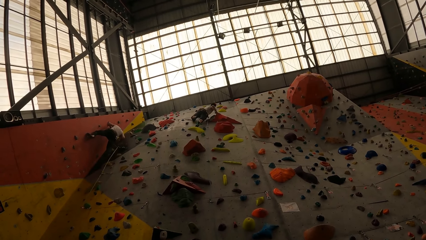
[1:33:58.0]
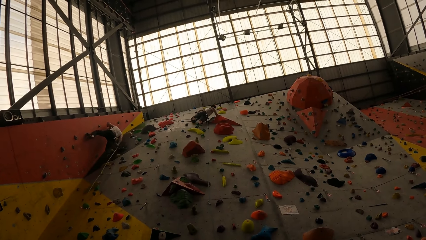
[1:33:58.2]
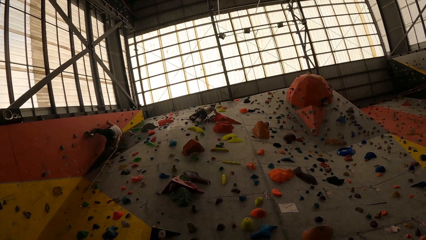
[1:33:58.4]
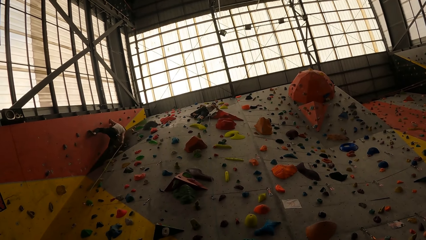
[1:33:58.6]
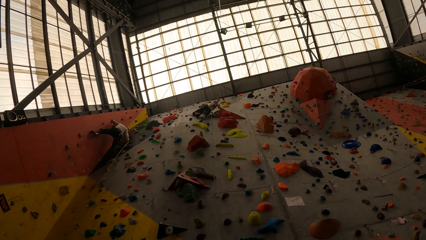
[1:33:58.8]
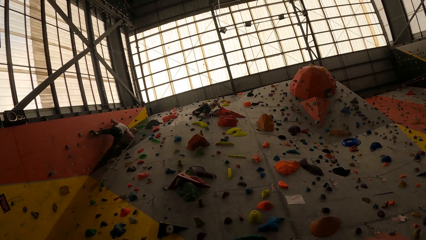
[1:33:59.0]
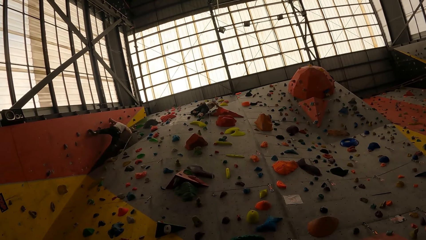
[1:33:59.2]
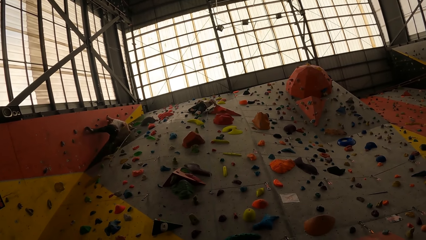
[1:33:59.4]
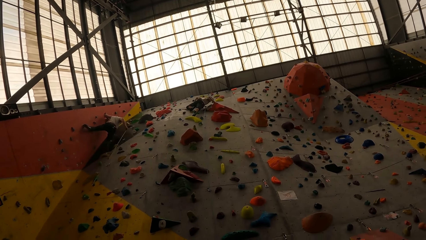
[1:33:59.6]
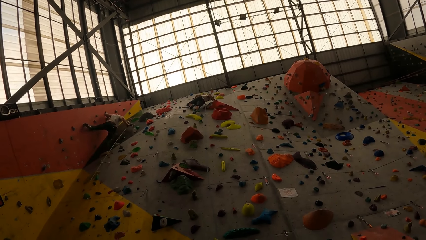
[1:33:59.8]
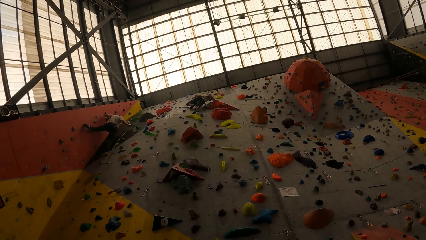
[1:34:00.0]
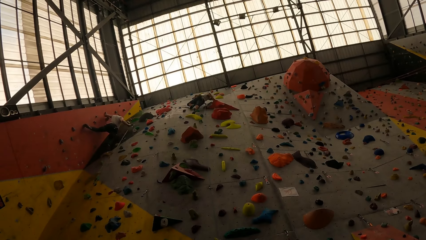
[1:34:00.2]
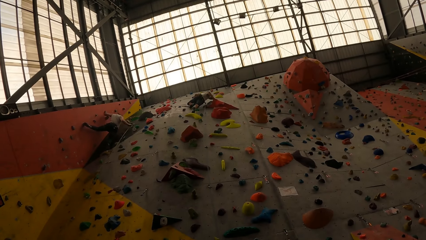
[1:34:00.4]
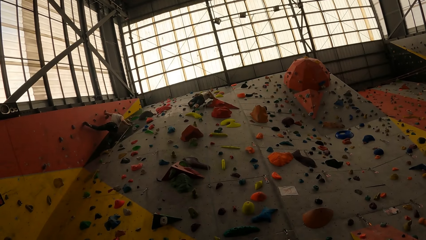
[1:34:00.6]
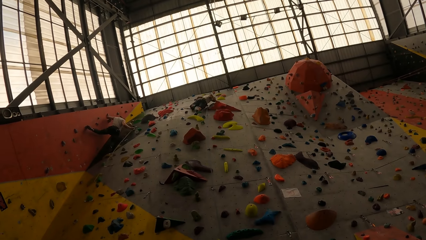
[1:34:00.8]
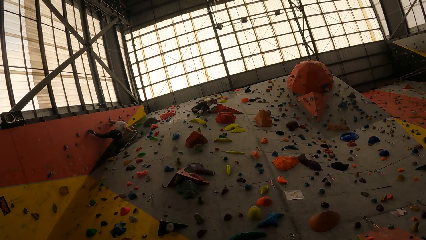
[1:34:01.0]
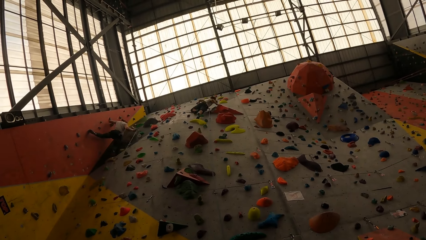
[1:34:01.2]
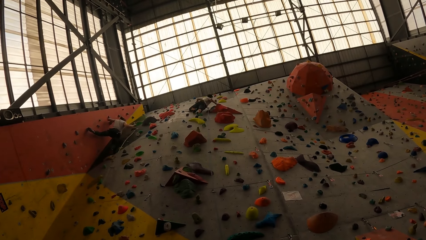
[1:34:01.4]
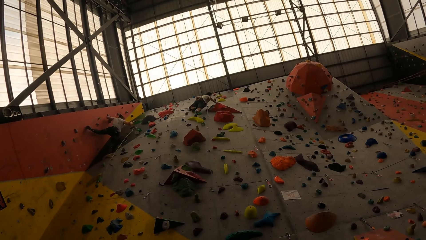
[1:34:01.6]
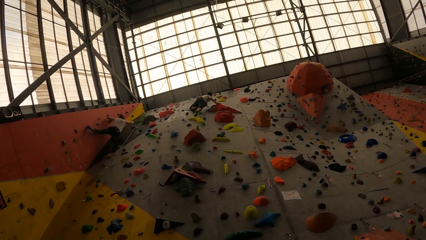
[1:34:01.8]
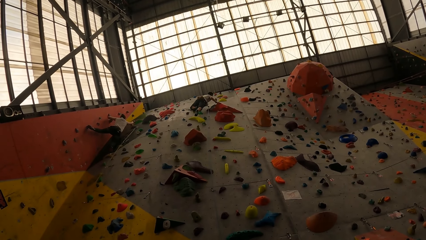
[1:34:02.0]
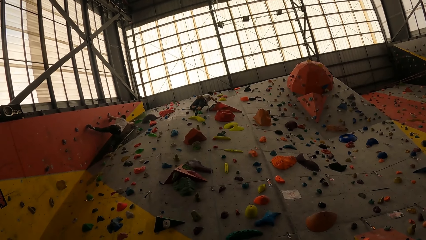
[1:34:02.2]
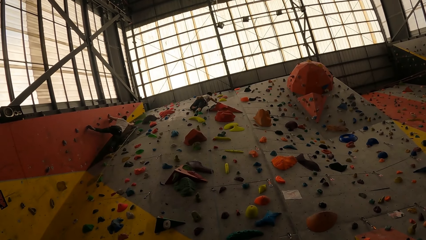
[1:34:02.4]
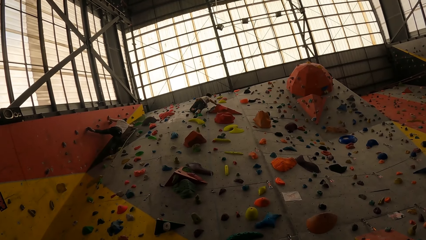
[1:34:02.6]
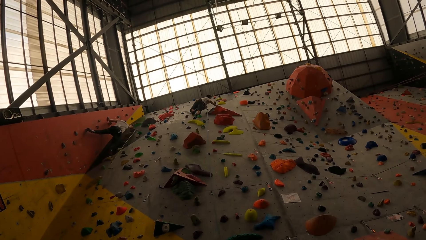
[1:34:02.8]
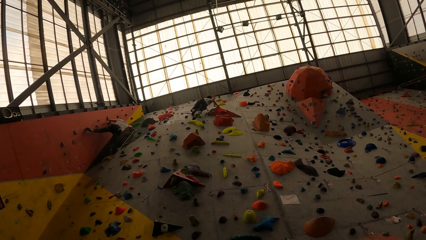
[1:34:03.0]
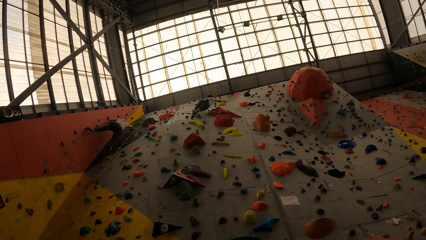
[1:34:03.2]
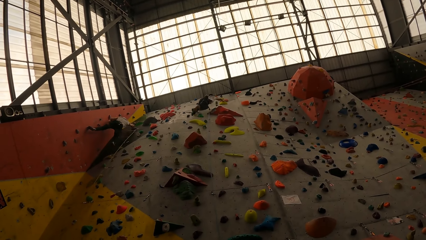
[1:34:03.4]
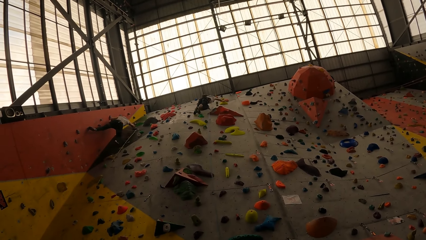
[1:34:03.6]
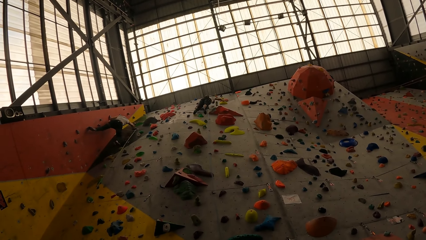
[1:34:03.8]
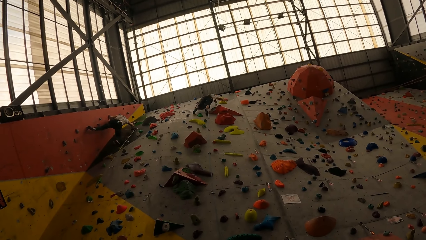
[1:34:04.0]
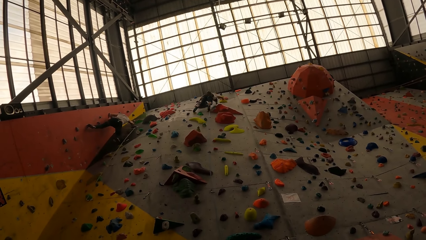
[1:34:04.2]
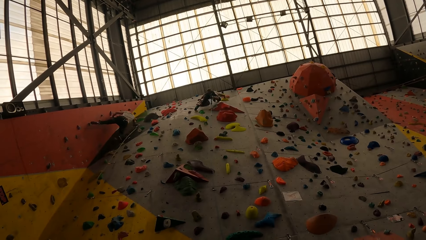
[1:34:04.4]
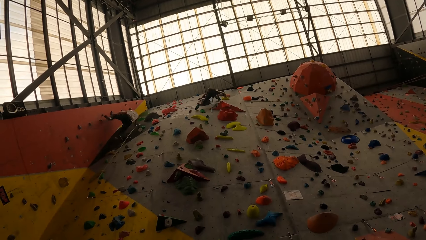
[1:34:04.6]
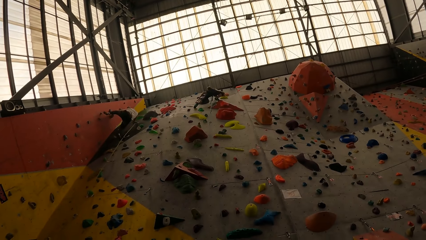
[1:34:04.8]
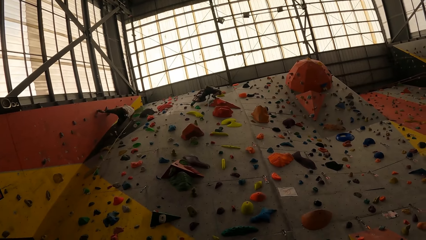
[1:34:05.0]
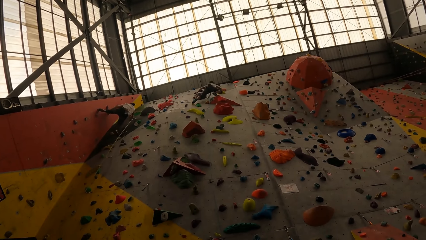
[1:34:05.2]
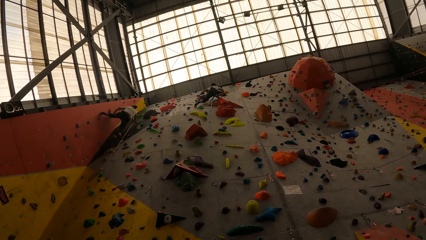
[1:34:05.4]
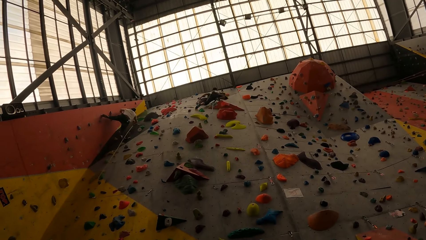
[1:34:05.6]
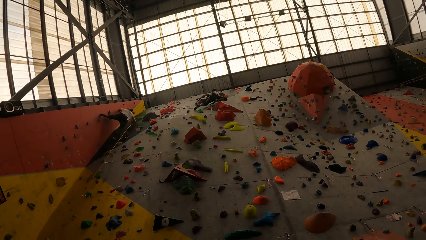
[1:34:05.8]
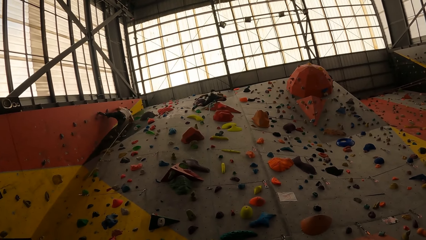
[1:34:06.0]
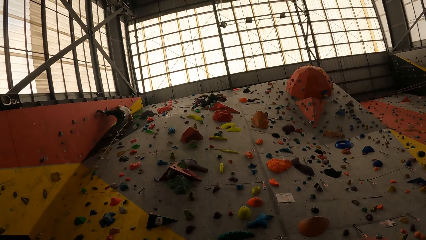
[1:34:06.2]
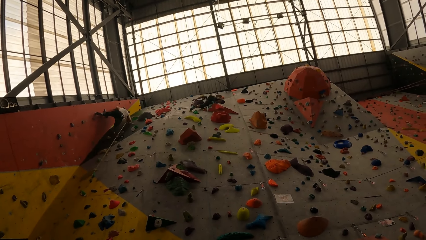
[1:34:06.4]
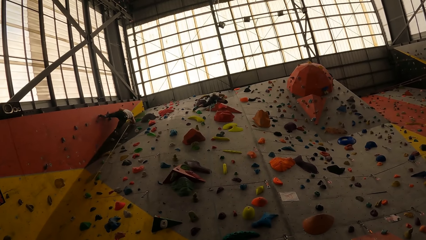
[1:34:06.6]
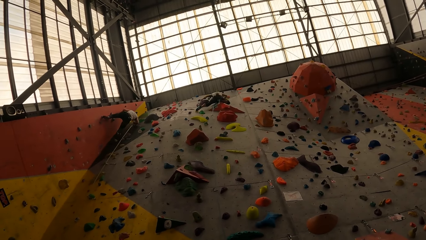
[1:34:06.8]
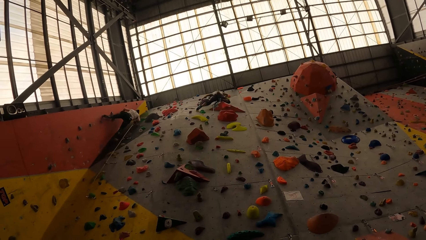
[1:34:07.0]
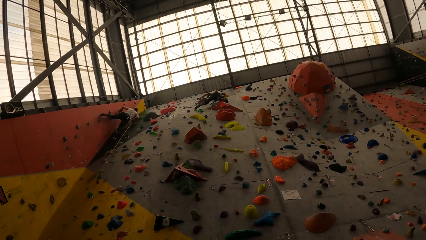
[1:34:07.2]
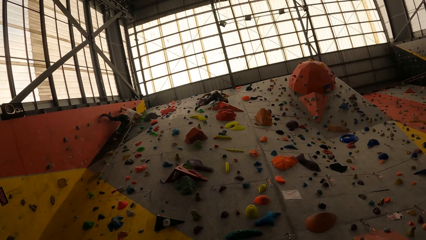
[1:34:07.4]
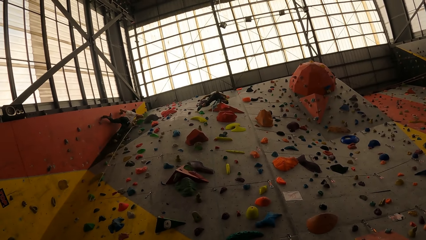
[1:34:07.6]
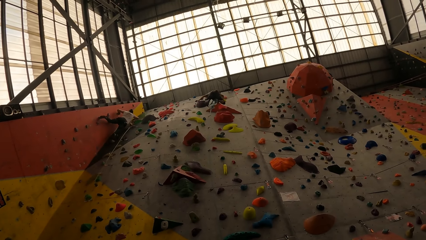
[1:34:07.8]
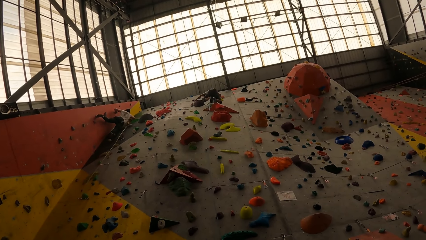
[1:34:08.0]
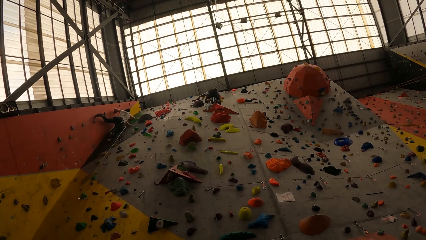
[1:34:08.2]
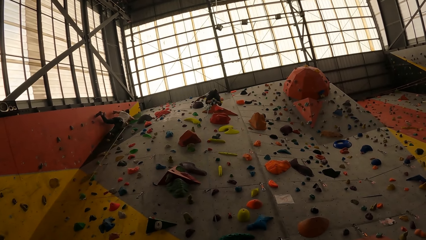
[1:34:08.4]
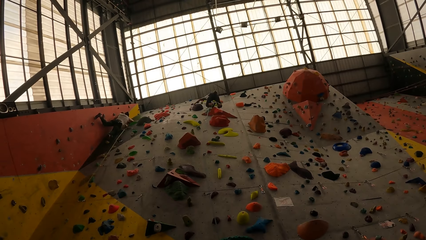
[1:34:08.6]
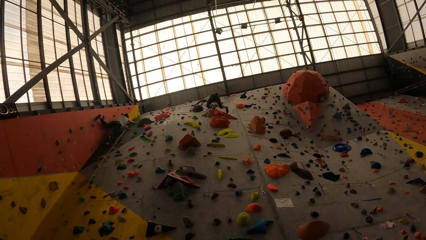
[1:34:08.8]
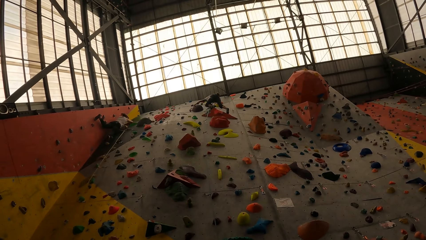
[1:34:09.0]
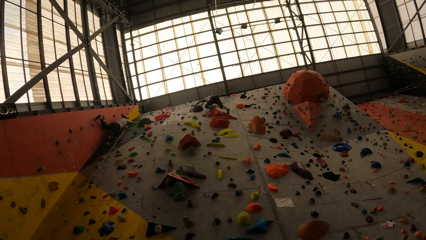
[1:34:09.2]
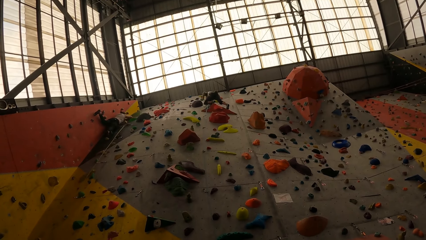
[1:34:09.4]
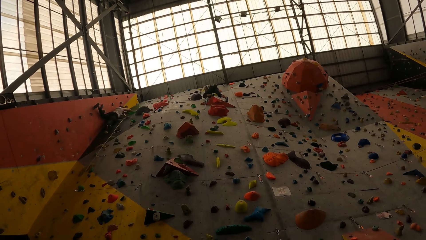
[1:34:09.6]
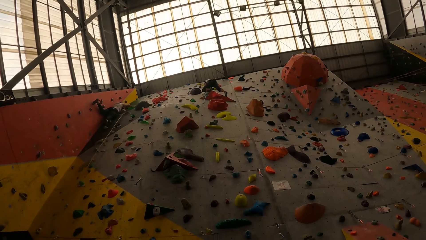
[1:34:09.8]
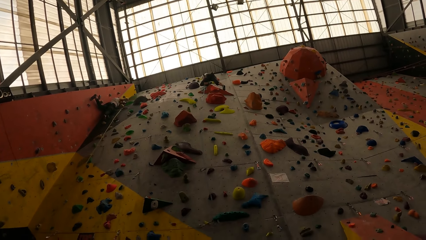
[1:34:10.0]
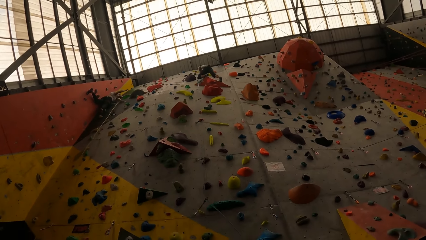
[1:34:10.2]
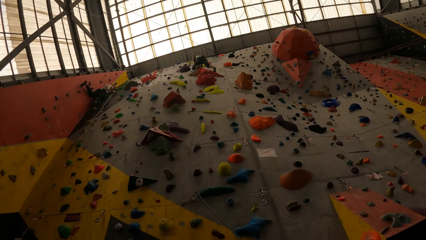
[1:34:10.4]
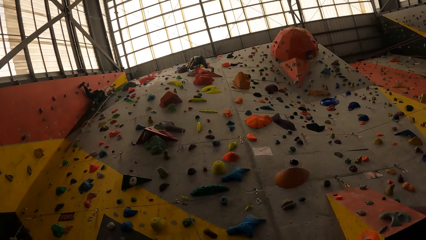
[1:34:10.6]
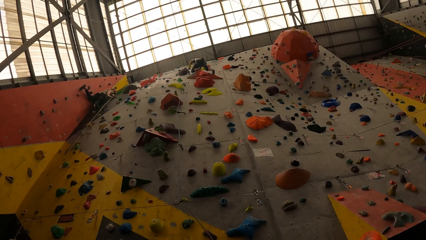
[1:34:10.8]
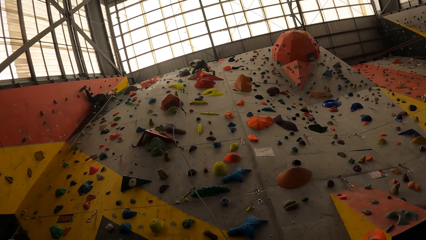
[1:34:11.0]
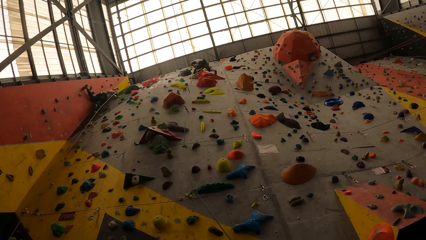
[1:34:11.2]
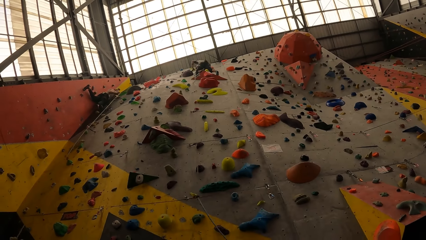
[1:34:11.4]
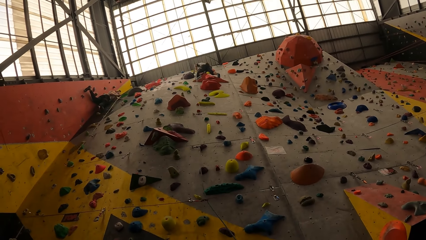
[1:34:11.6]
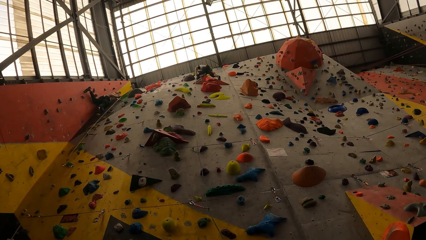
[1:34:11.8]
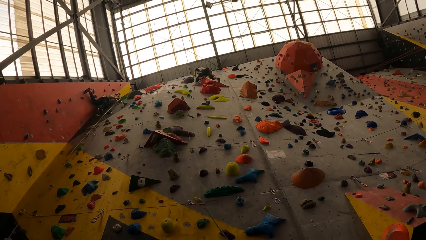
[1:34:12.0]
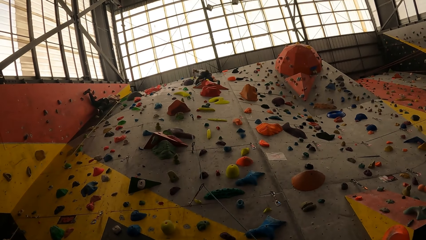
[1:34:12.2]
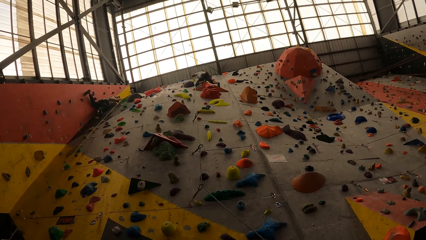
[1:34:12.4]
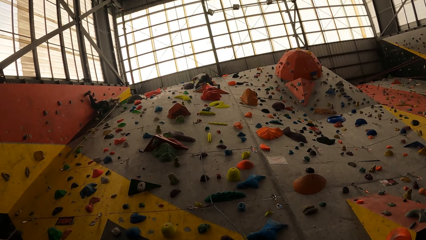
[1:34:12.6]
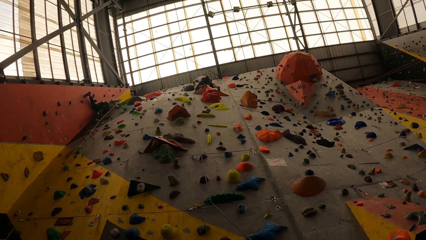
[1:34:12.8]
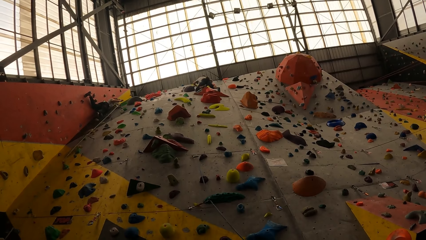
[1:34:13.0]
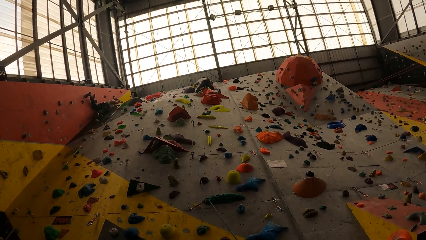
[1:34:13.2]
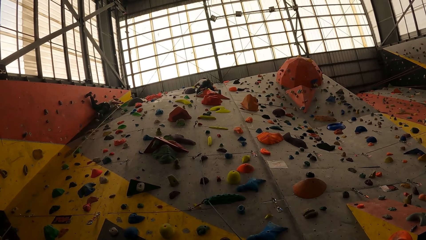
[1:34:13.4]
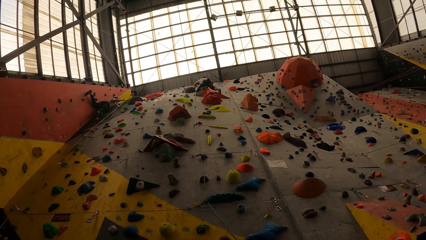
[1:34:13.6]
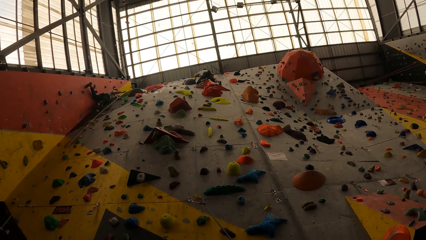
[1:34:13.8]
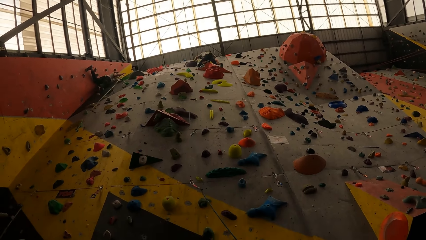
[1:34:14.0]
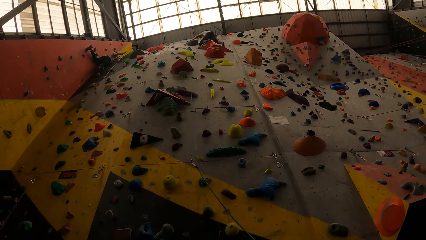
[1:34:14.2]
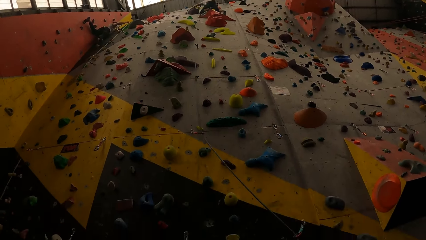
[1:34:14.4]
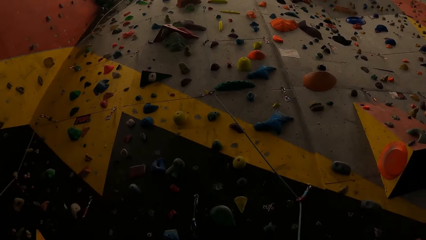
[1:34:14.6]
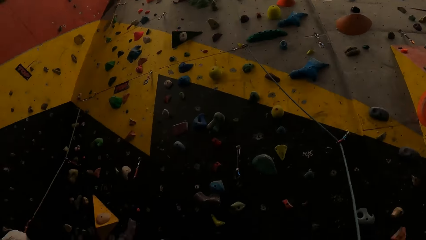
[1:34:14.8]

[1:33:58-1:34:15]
A person pulls the rope. Another person climbs the wall. The first person climbs the wall. The first person pulls the rope. The other person pulls the rope.
